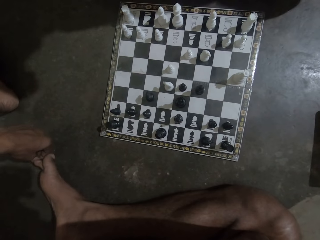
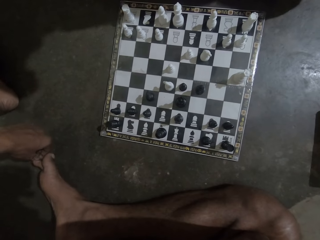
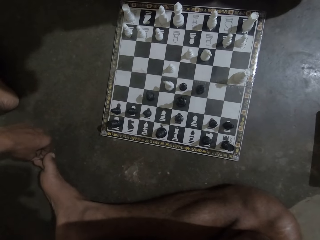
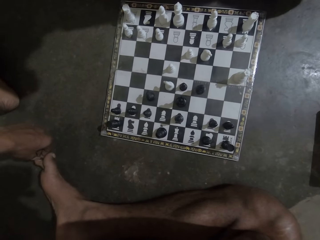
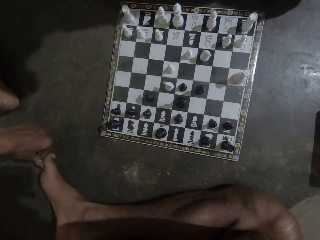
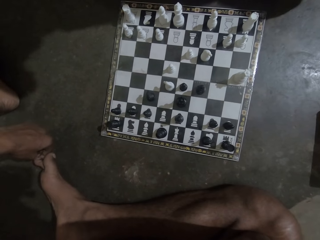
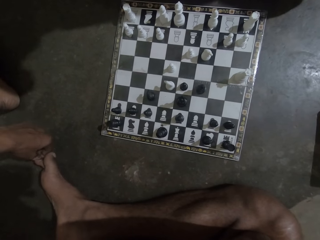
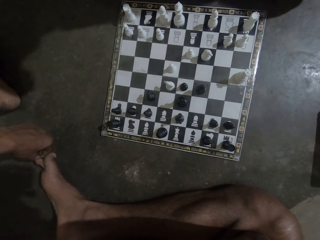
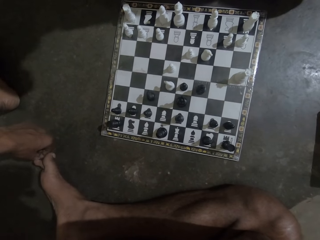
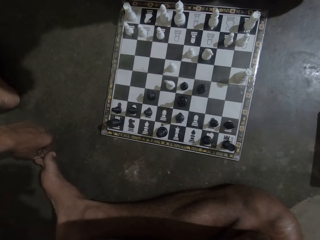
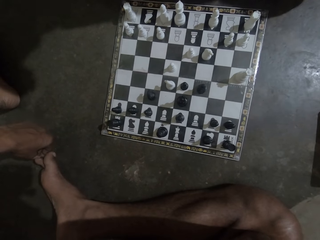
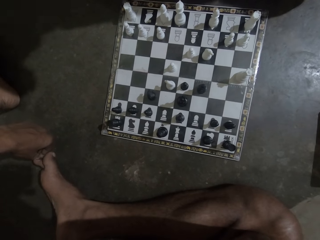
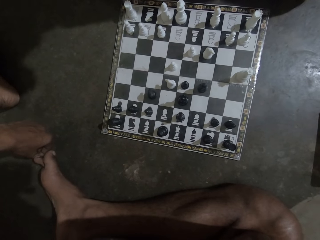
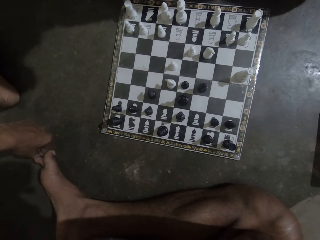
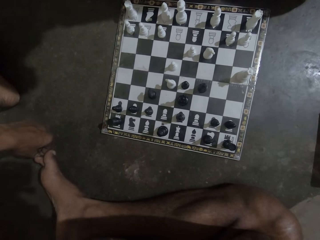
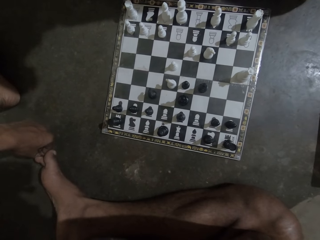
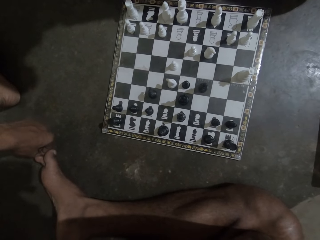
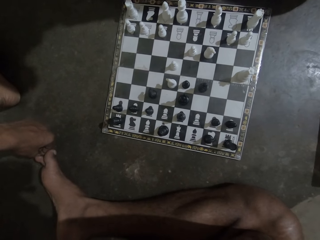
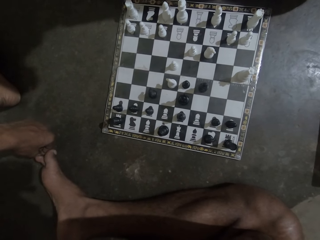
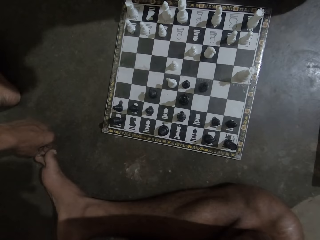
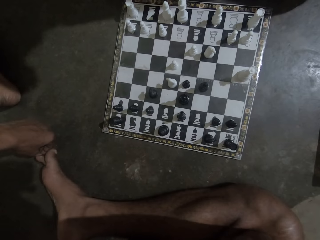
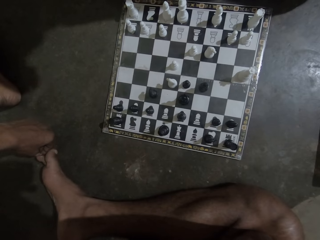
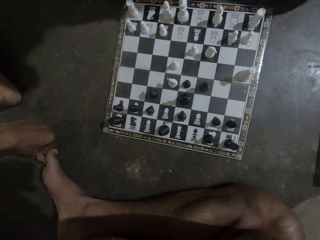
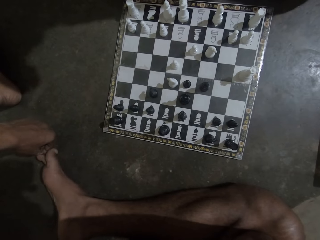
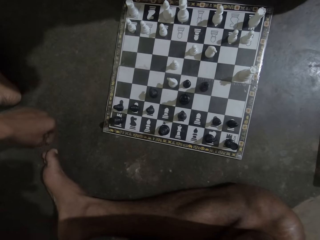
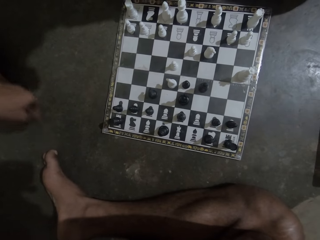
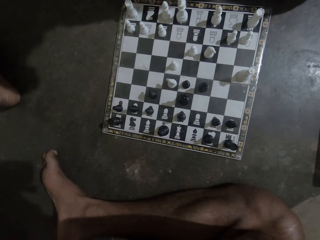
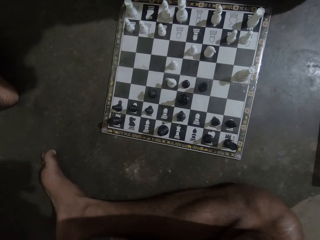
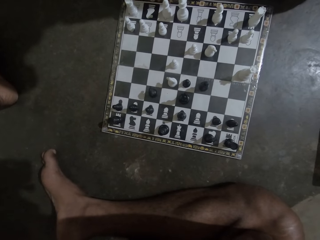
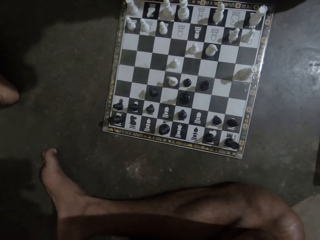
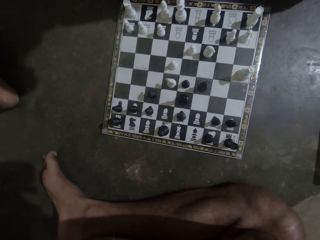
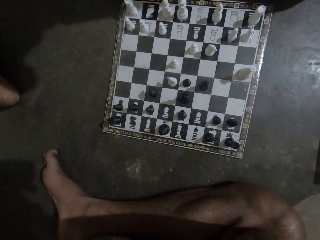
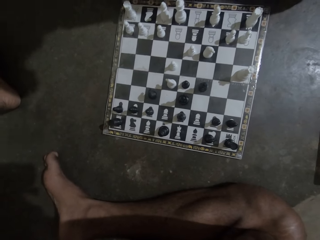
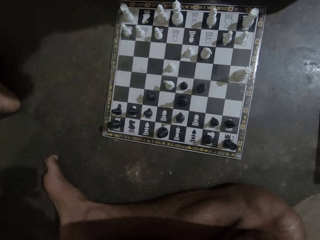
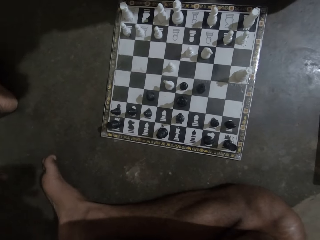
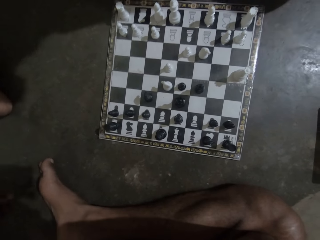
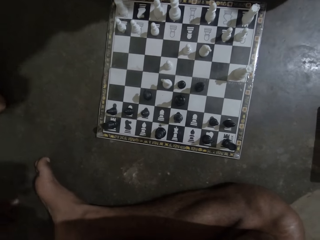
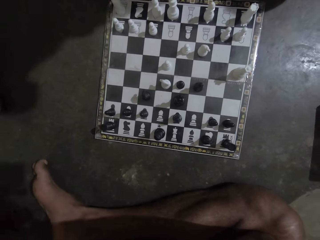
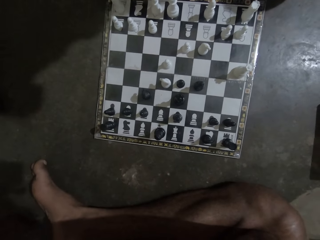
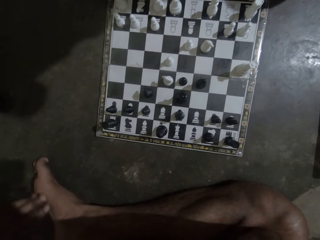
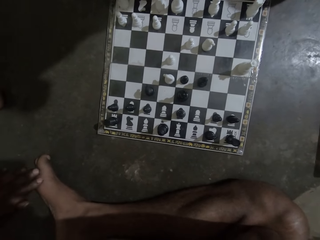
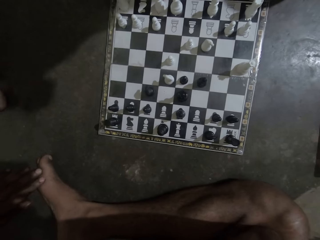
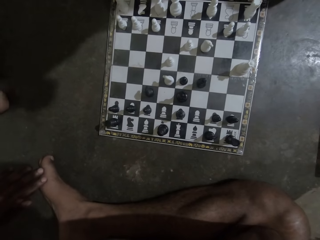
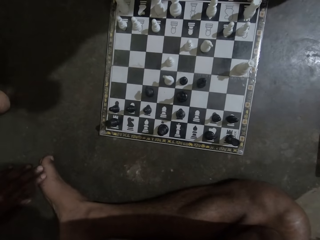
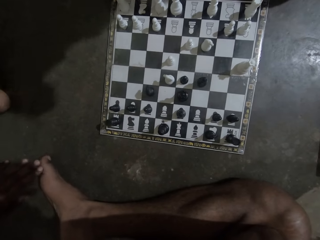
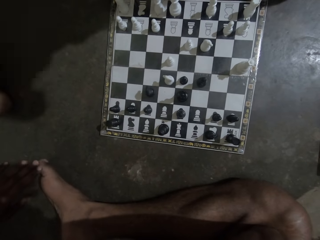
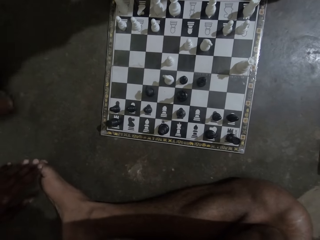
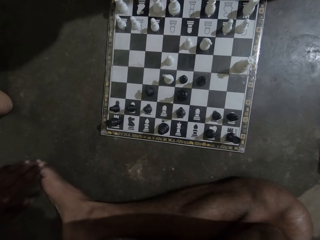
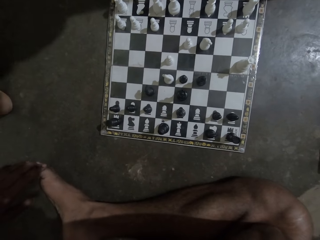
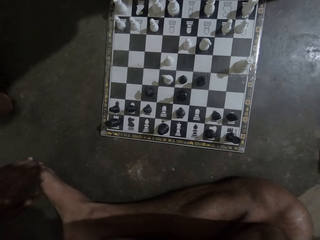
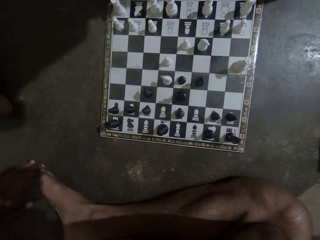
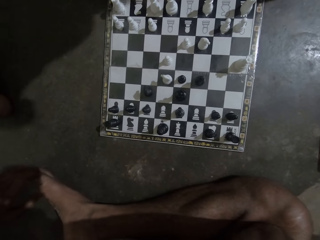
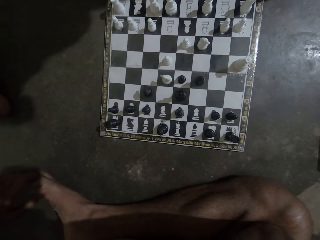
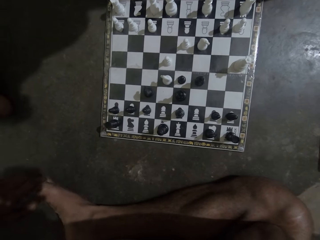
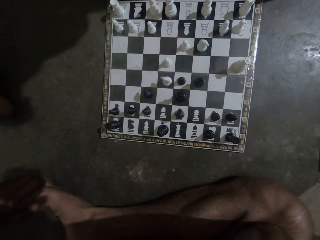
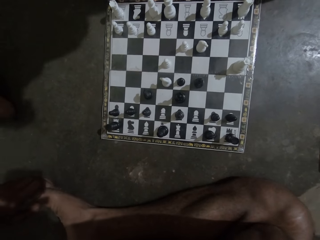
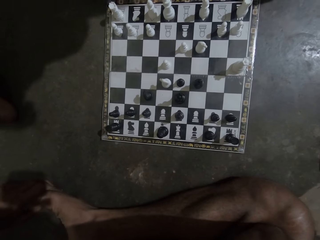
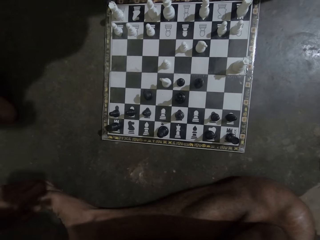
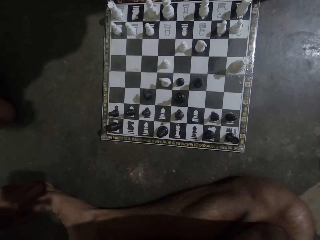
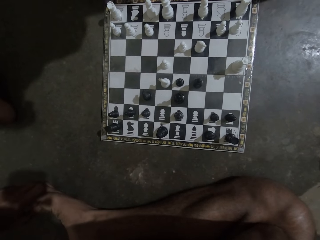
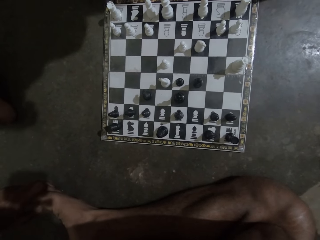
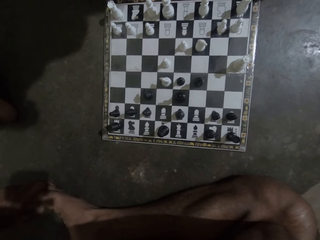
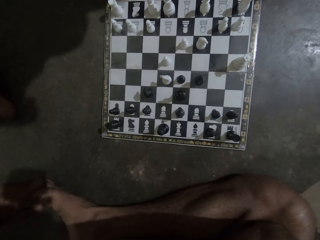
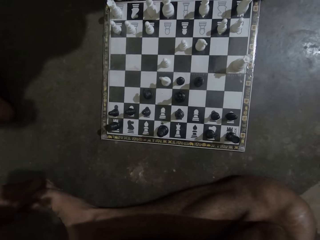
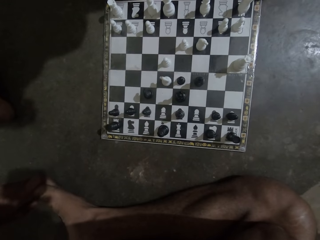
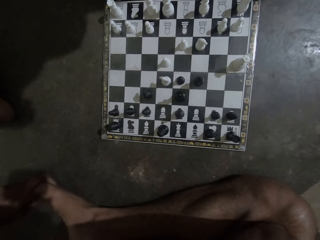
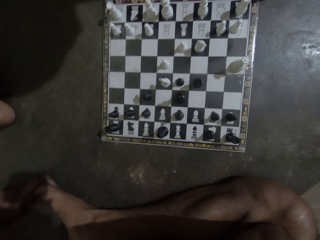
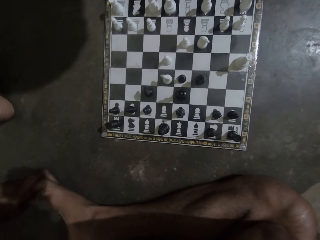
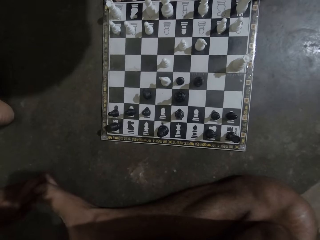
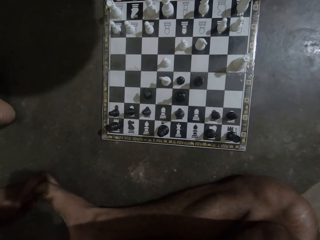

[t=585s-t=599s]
The camera wearer stops touching his feet. He touches his feet.

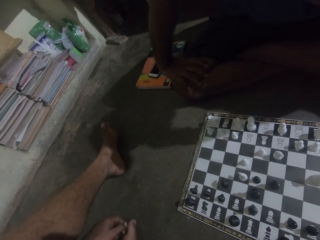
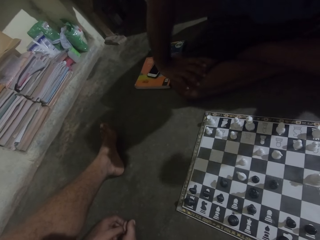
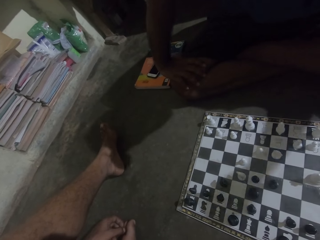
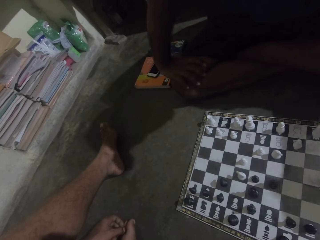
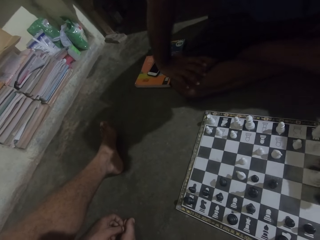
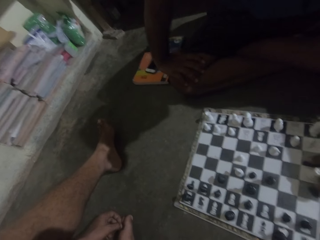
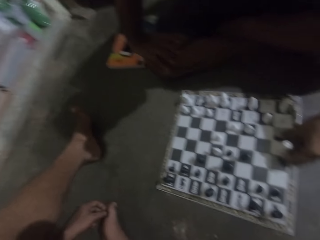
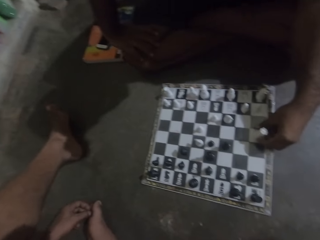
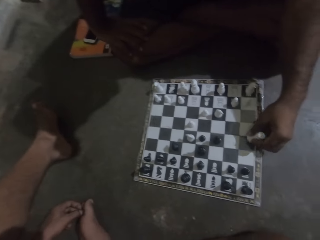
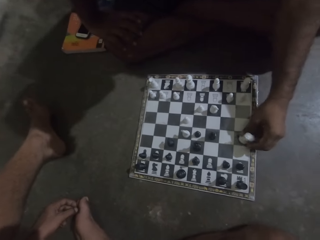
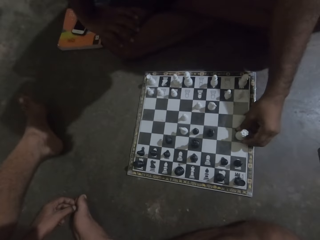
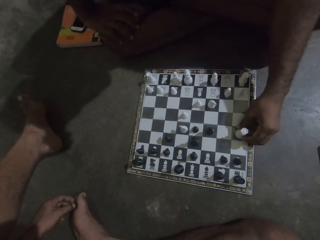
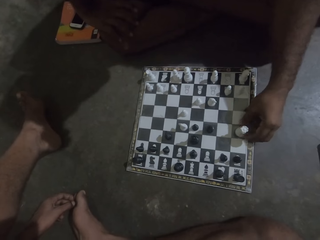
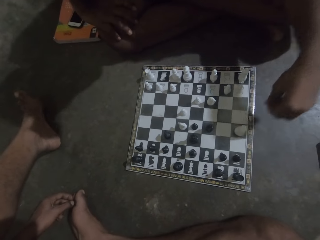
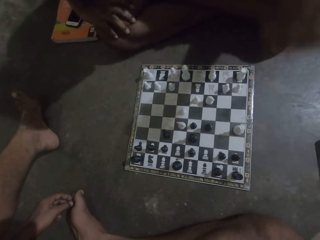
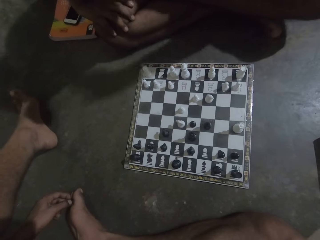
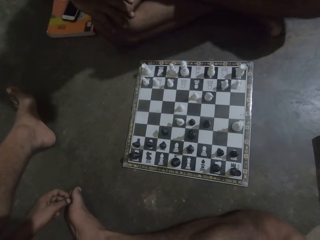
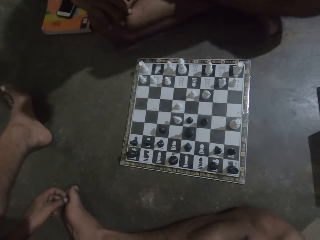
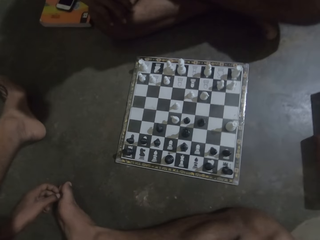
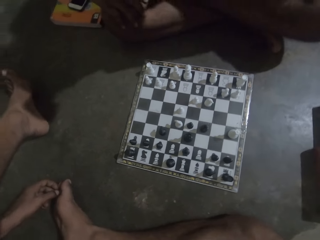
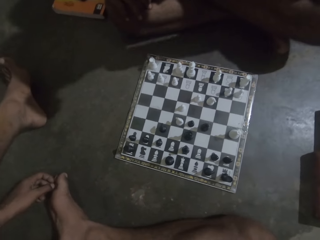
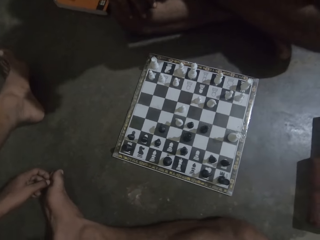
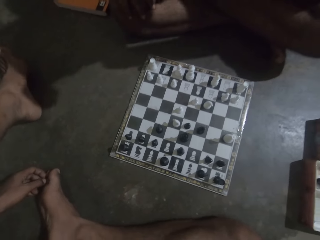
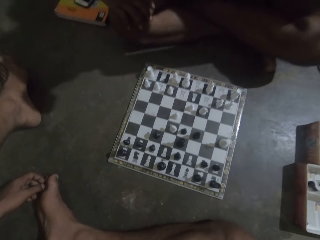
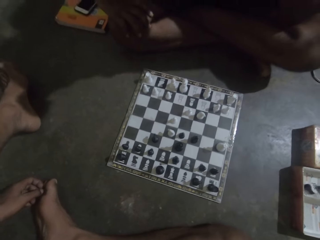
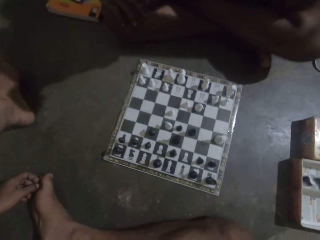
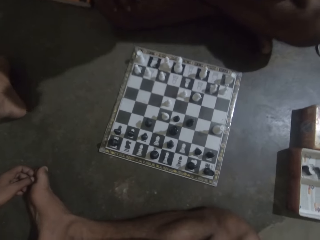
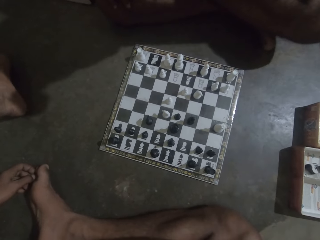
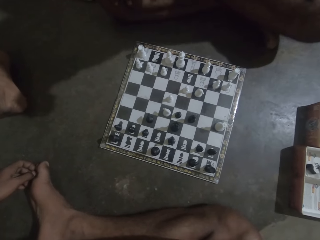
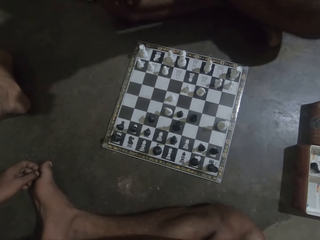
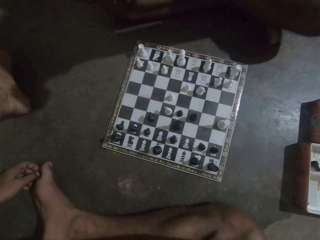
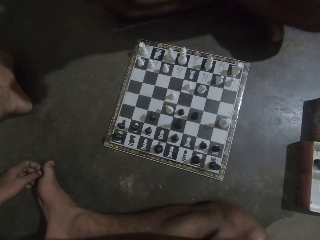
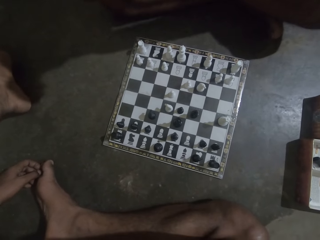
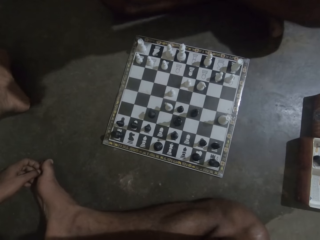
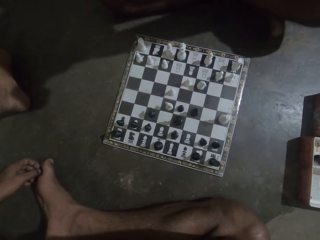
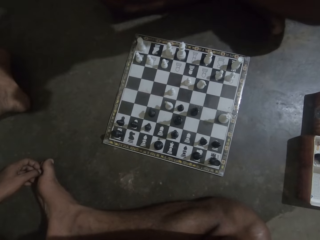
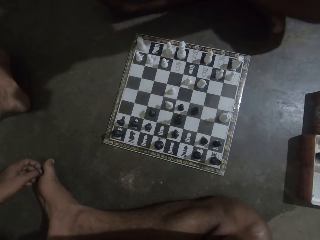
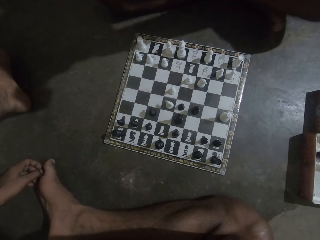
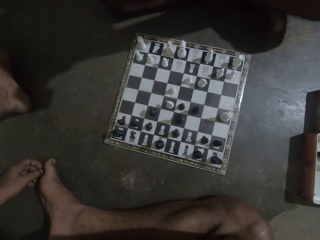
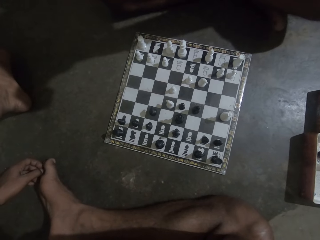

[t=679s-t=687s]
A man moves the chess piece. The camera wearer stares at the chess.
